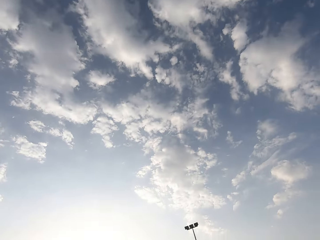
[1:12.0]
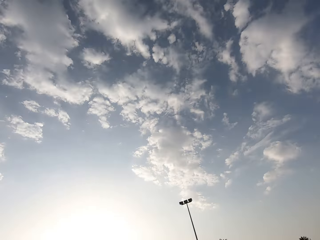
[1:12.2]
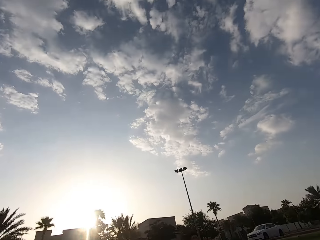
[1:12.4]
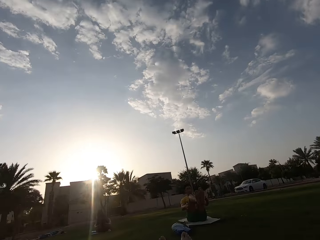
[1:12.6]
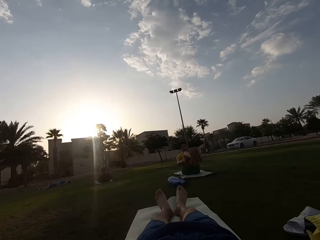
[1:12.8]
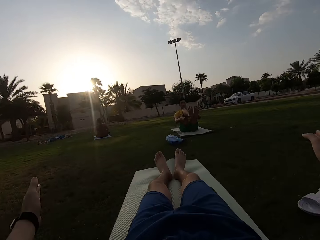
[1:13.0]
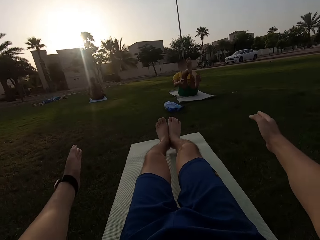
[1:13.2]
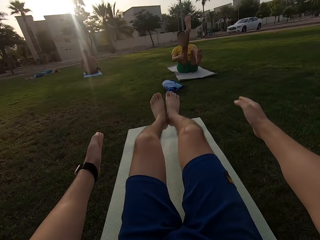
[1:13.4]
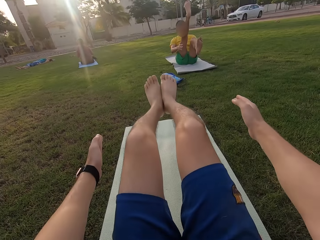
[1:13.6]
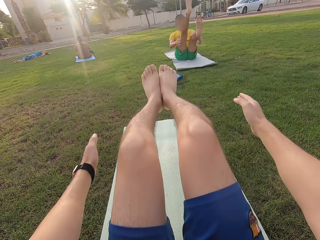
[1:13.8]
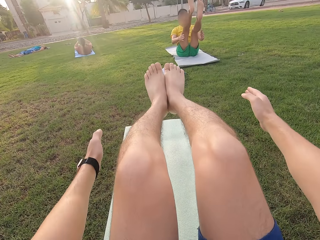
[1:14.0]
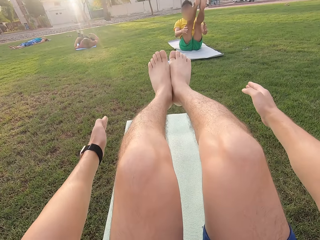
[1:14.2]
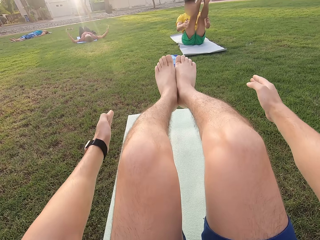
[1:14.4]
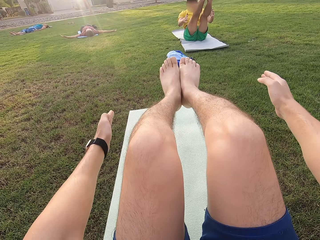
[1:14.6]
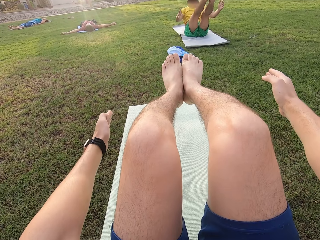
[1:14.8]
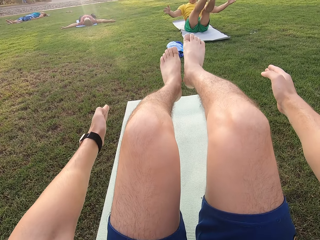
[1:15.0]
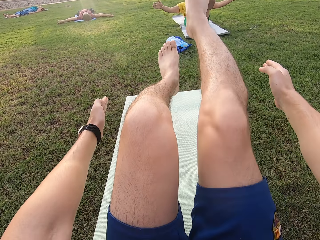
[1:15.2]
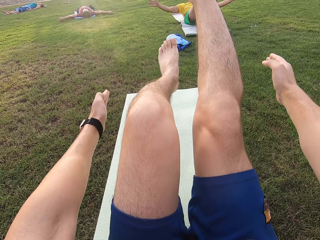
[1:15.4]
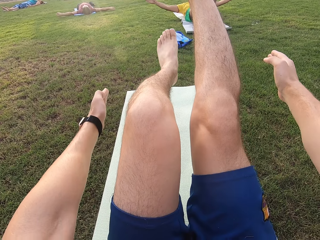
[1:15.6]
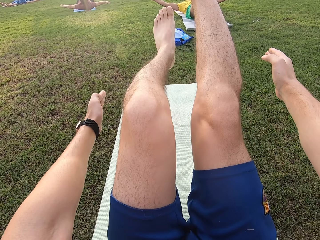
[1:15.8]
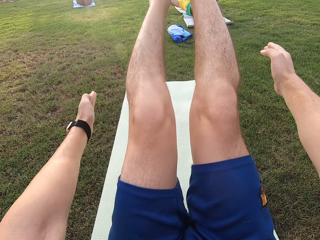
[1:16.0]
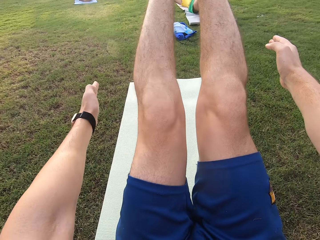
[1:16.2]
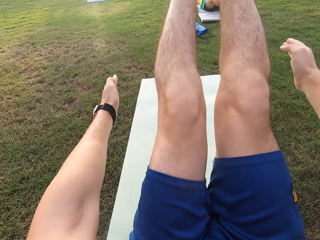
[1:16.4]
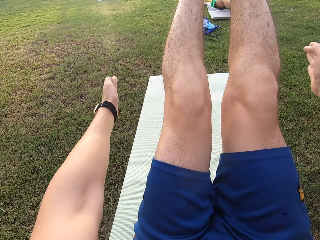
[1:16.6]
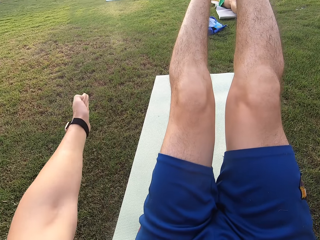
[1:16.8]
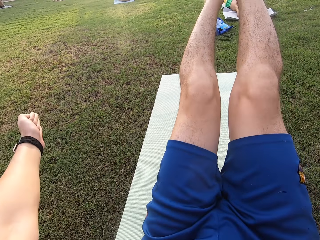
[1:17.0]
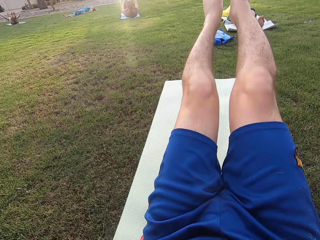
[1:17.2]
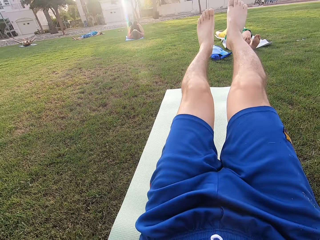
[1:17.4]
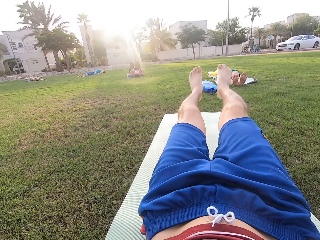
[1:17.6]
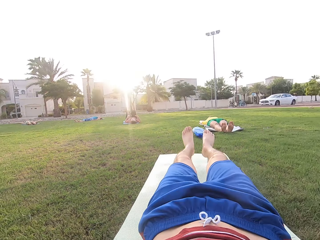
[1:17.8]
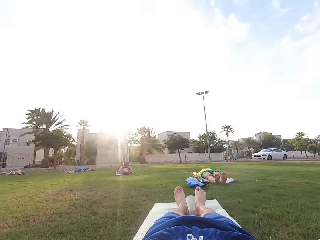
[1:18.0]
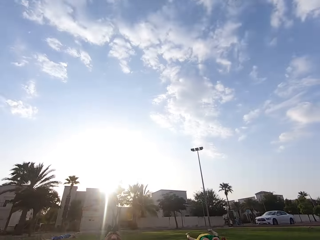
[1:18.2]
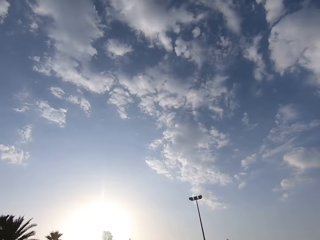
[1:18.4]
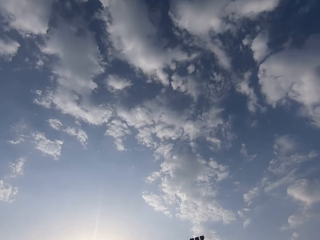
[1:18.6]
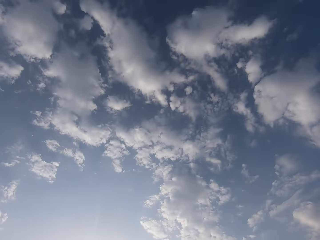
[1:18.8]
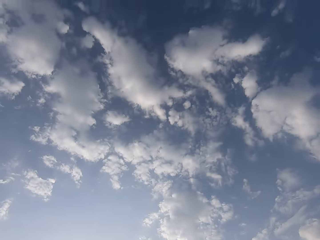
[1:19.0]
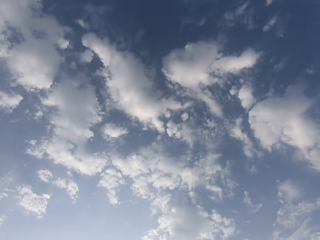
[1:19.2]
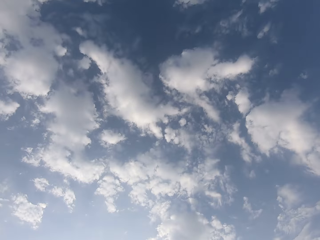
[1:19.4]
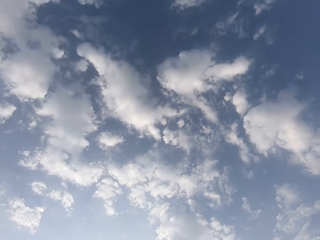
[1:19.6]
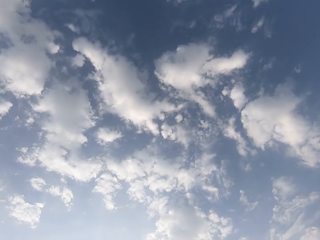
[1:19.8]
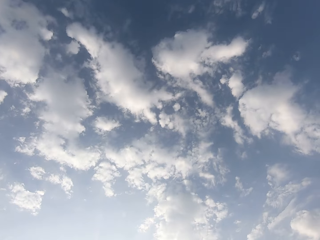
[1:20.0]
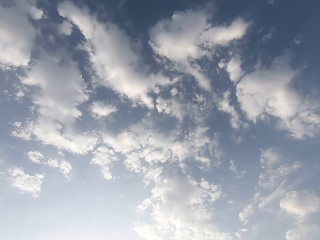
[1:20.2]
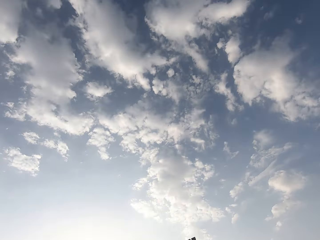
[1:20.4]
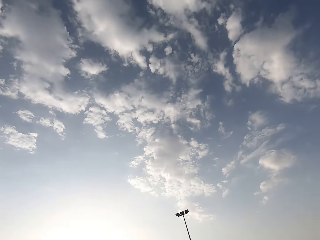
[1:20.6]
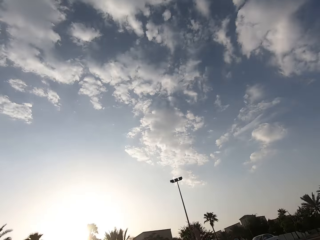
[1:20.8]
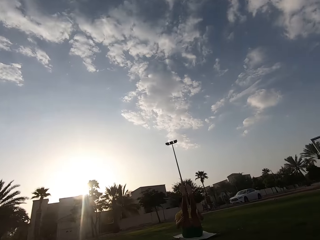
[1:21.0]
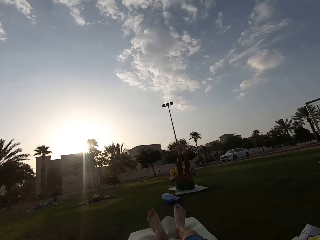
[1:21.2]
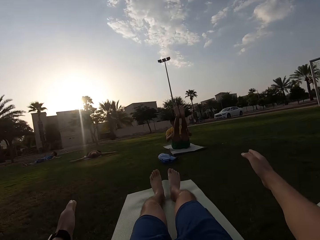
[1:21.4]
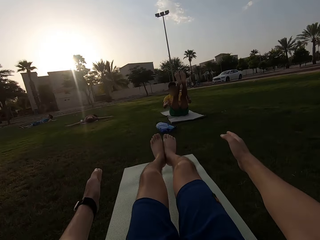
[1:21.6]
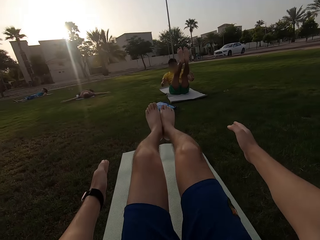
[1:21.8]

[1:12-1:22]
The camera wearer does sit ups.

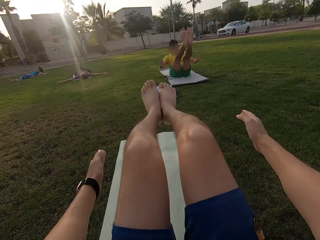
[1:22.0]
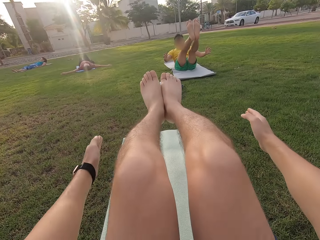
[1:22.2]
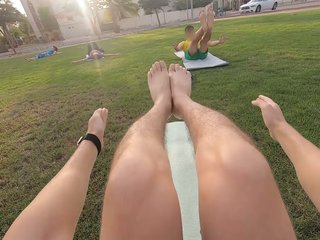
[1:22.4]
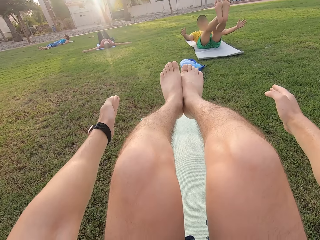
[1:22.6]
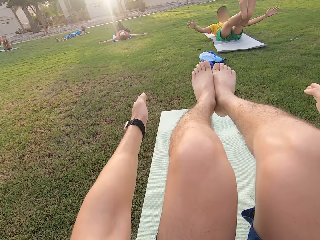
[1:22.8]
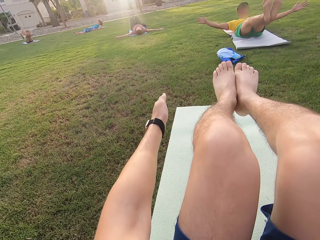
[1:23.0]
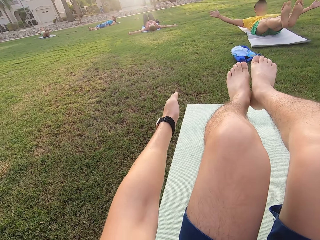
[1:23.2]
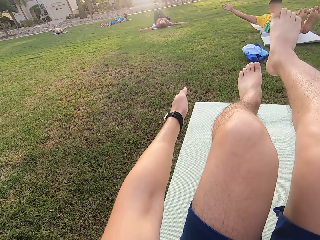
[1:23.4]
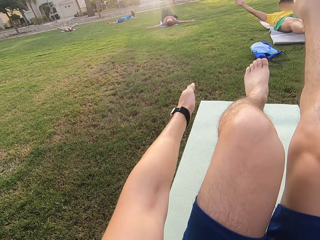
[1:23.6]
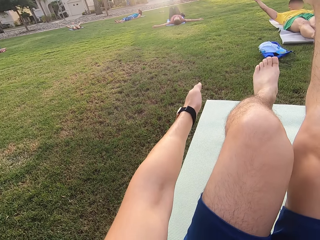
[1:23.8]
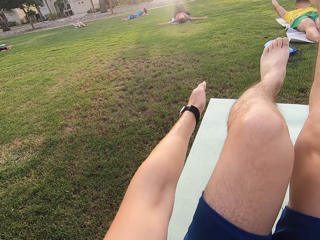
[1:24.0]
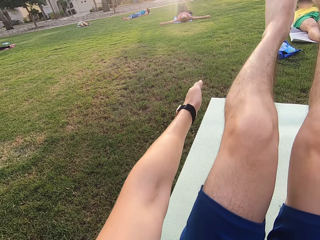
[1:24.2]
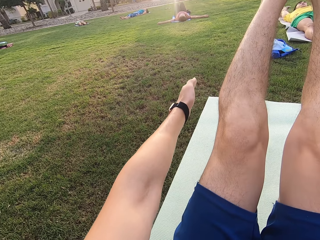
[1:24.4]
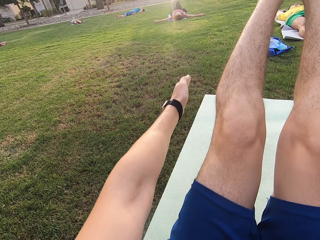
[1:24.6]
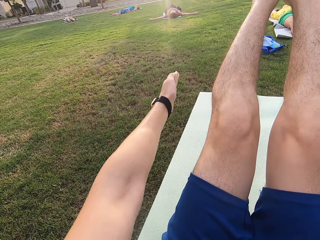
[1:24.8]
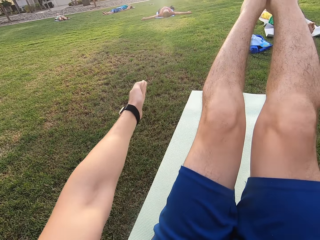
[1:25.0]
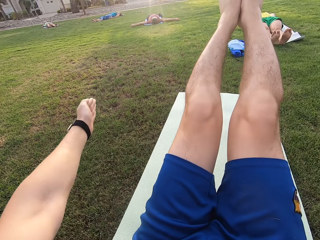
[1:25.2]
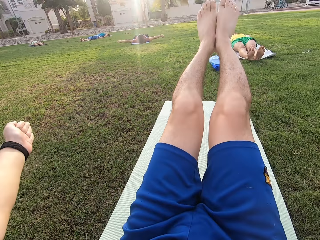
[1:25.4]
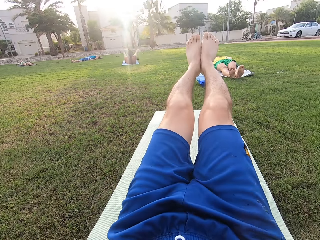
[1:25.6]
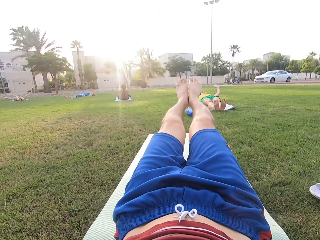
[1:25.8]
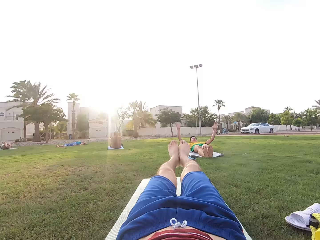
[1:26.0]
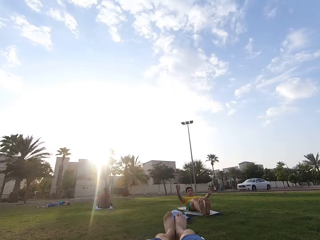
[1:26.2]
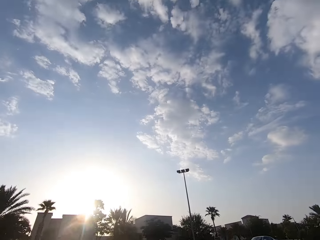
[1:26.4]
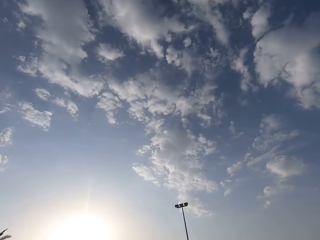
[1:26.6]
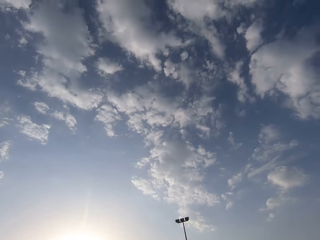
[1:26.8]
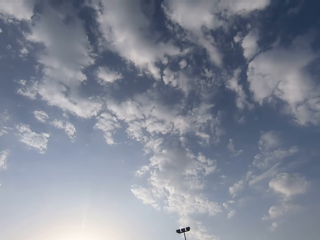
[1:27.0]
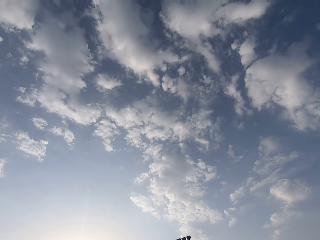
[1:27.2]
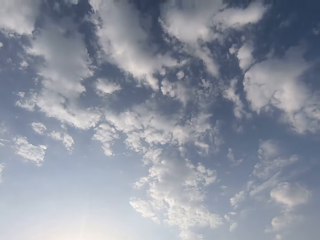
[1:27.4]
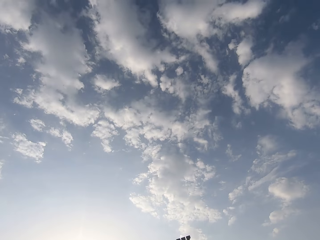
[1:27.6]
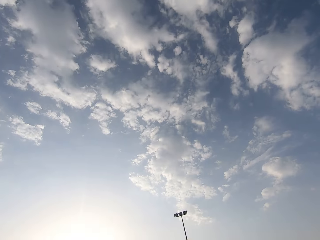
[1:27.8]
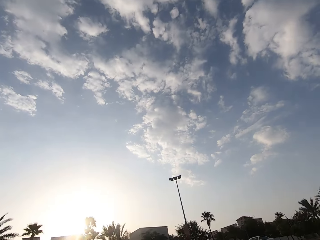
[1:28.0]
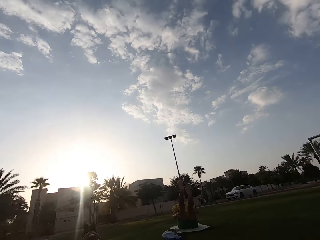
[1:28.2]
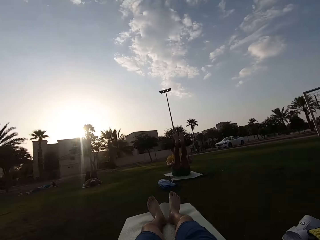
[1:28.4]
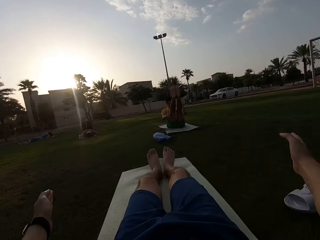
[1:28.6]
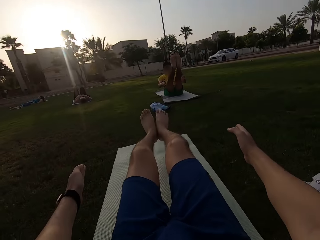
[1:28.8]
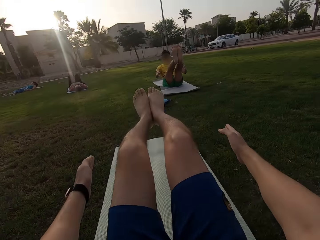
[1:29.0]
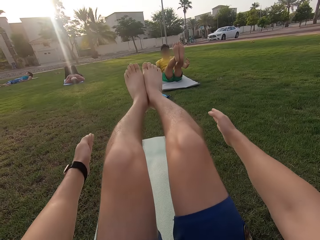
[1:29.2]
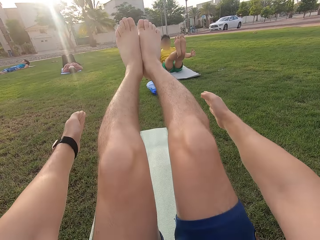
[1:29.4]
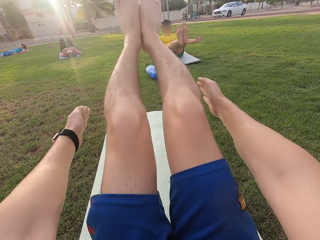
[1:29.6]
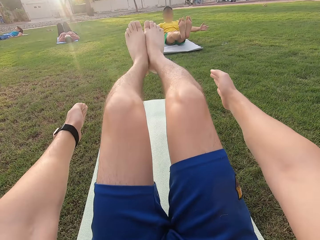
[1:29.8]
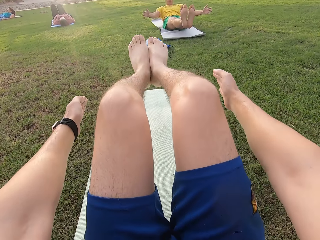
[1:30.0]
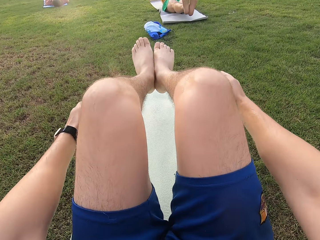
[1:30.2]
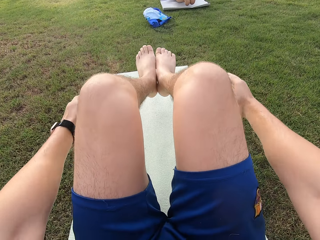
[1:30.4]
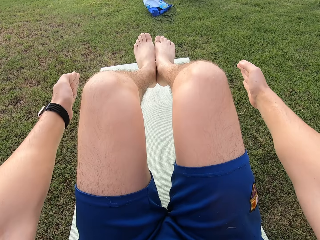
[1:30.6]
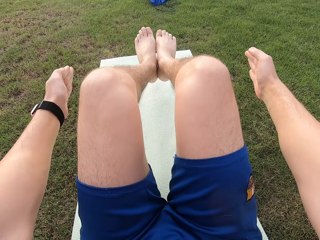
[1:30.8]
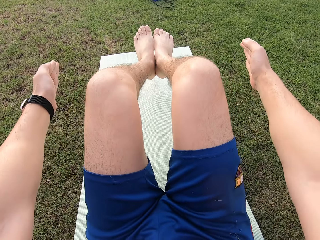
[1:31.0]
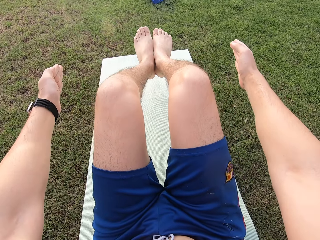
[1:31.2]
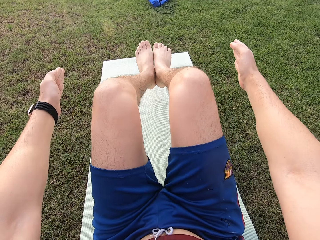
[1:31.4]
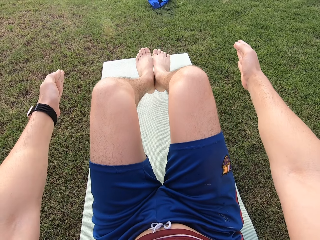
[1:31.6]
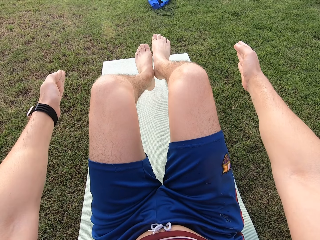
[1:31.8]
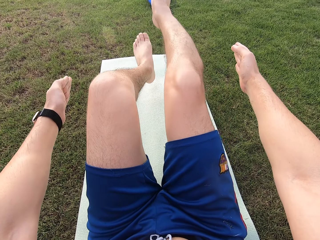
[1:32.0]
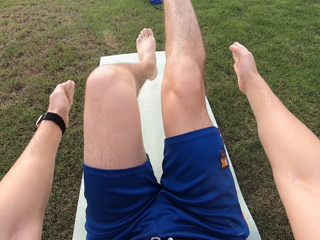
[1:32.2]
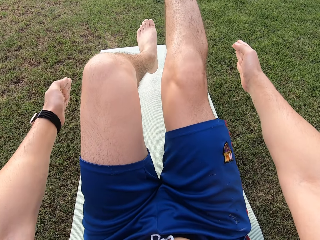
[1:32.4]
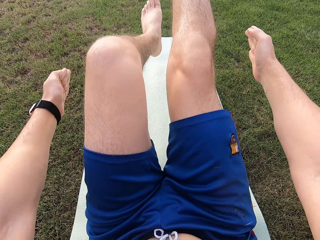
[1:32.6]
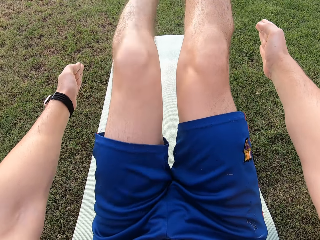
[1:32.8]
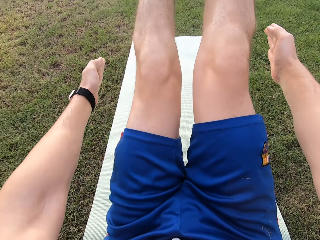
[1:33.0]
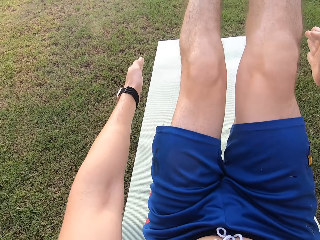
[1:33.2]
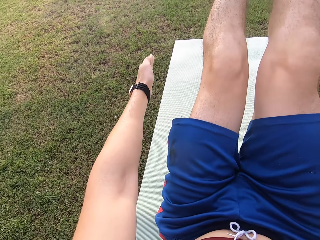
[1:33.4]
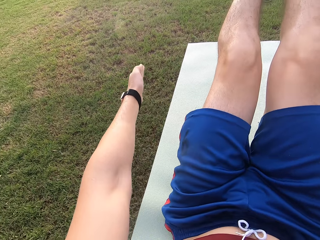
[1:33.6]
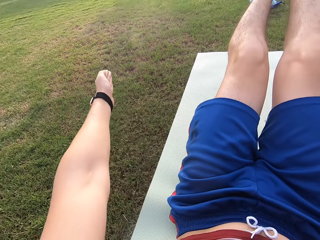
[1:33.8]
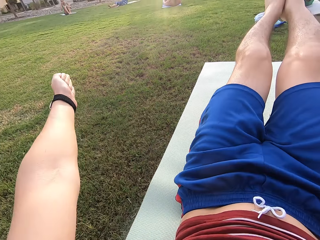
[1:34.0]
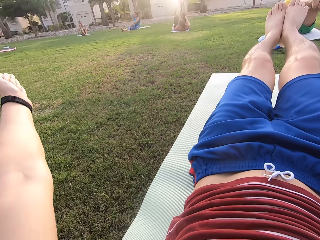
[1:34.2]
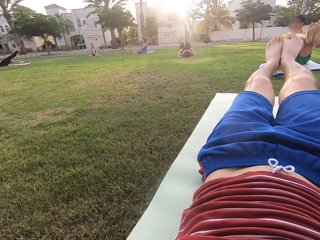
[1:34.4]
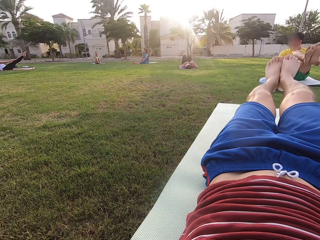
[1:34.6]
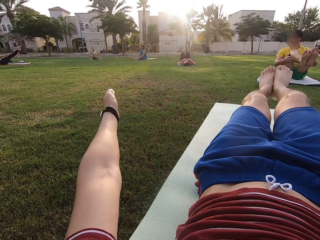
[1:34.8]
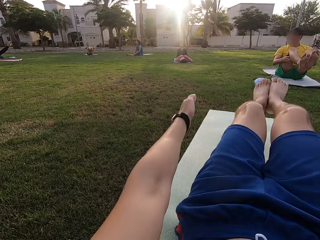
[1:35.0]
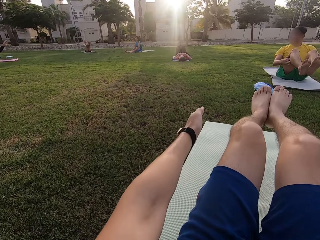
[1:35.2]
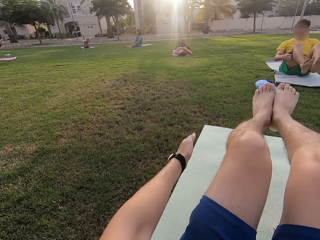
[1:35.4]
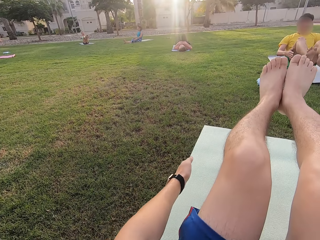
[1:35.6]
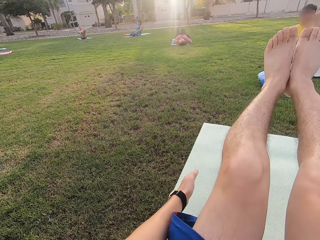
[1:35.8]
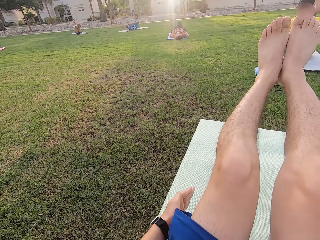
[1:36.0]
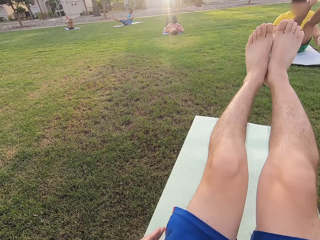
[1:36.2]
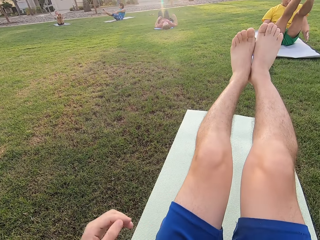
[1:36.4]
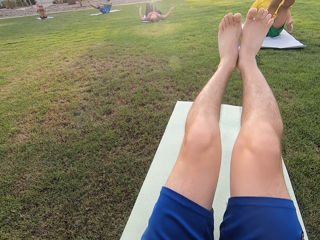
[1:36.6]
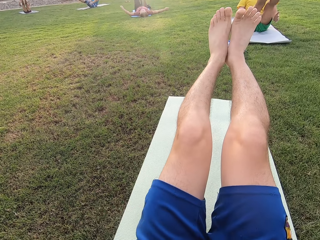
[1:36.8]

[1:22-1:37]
The camera wearer raises his legs up. He does sit ups on the mat. A person exercises on the mat. The camera wearer raises his legs up. He does sit ups on the mat.
